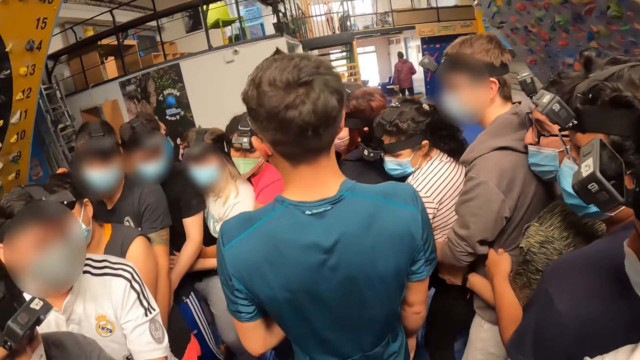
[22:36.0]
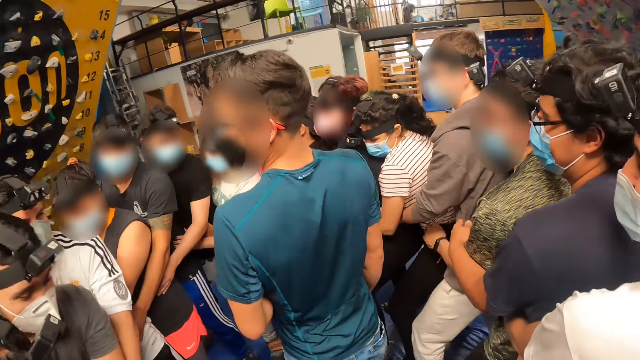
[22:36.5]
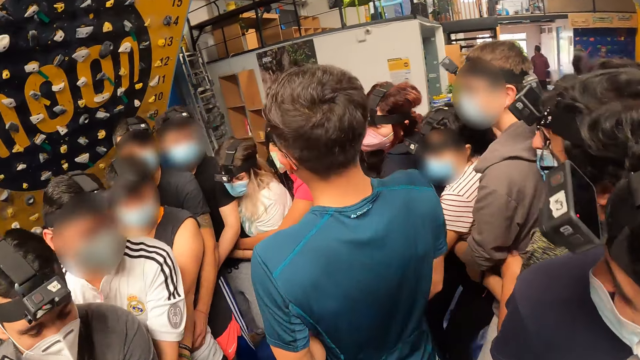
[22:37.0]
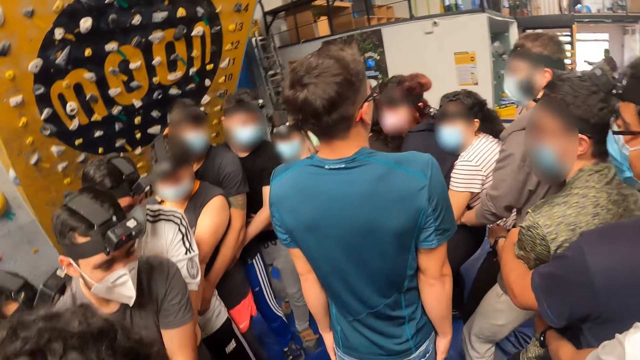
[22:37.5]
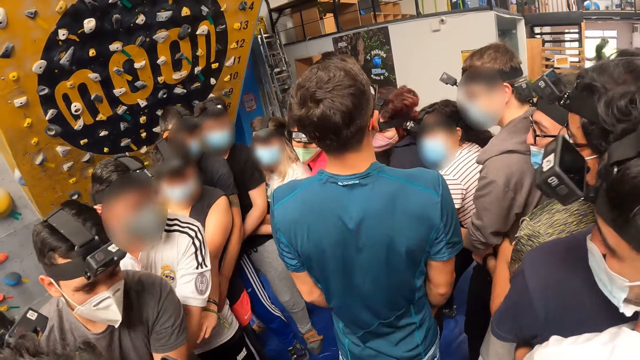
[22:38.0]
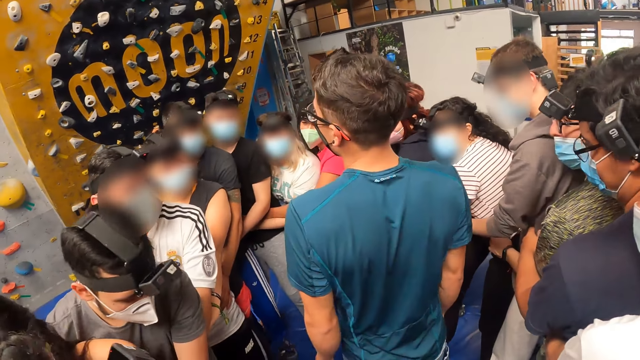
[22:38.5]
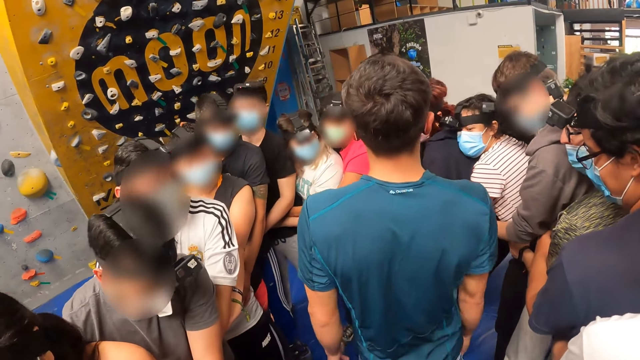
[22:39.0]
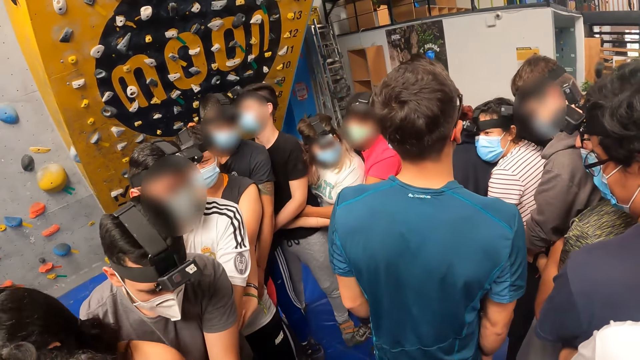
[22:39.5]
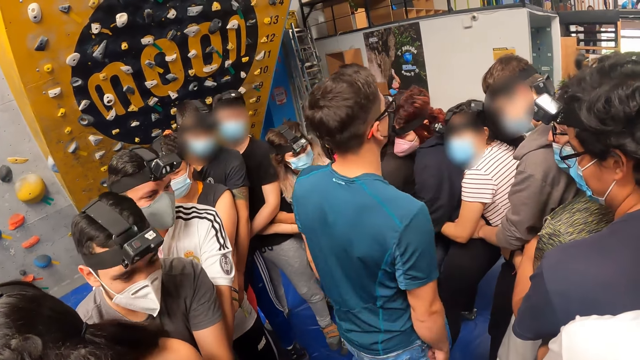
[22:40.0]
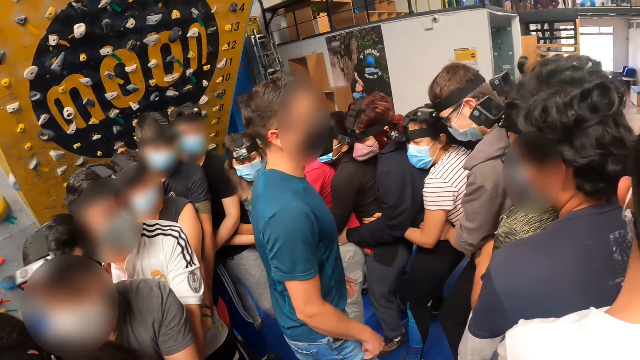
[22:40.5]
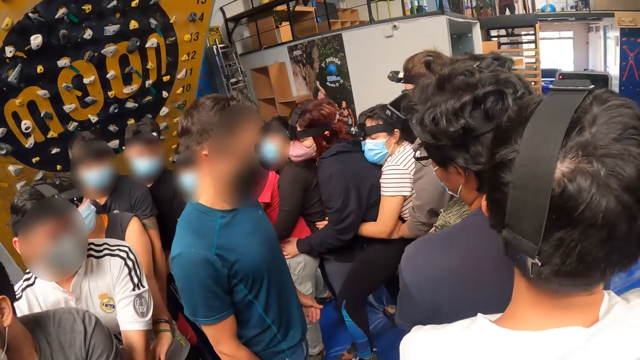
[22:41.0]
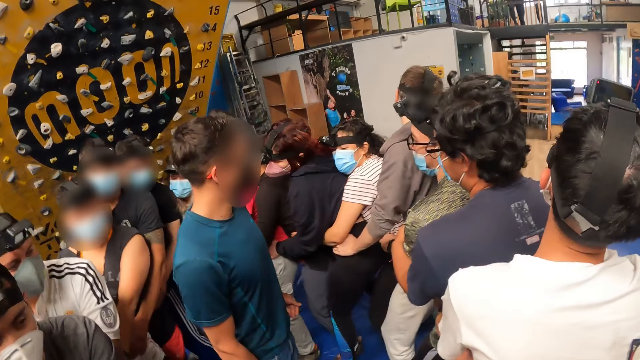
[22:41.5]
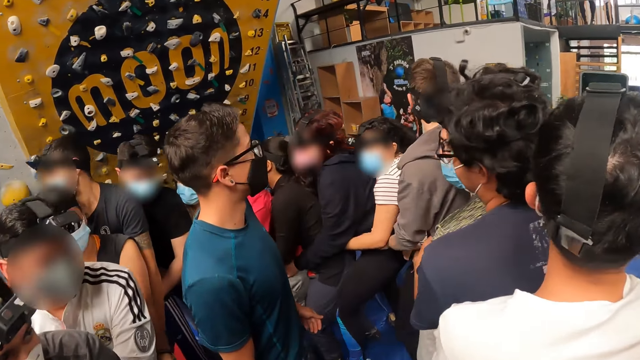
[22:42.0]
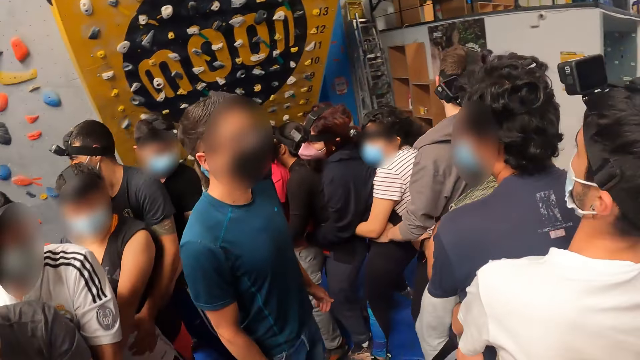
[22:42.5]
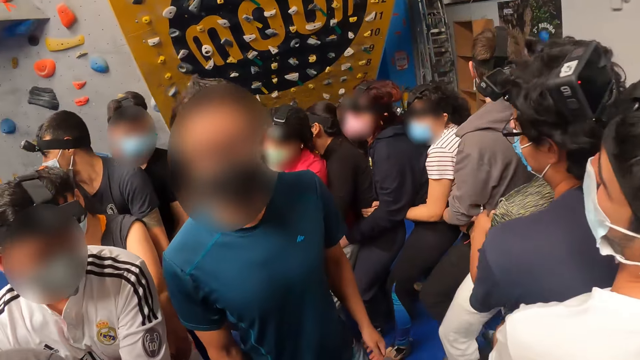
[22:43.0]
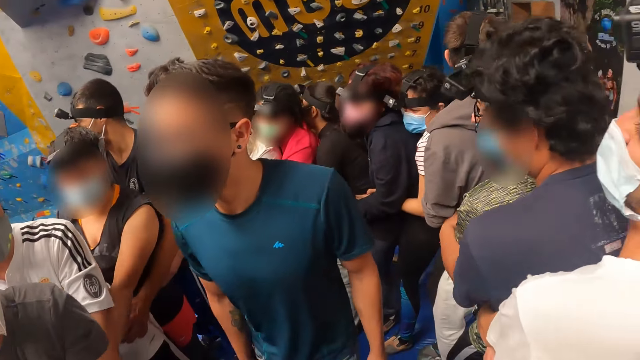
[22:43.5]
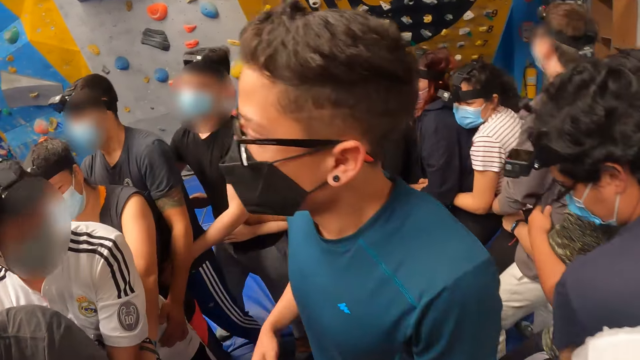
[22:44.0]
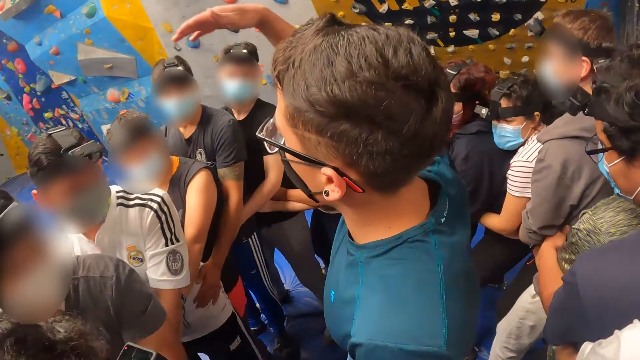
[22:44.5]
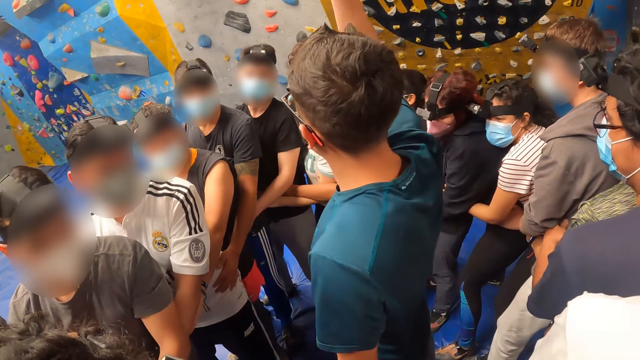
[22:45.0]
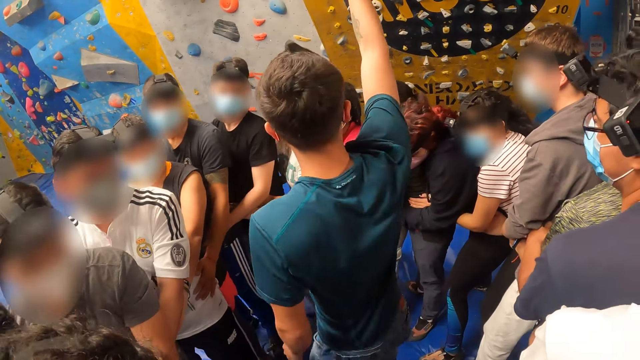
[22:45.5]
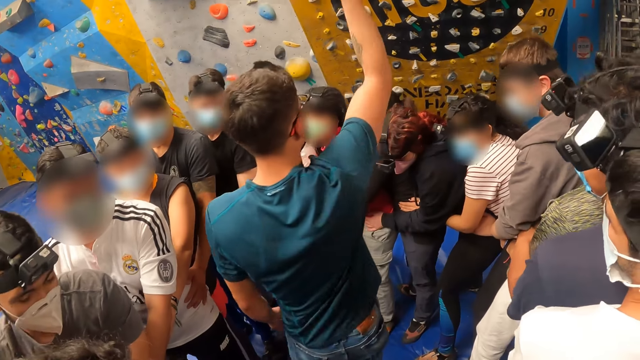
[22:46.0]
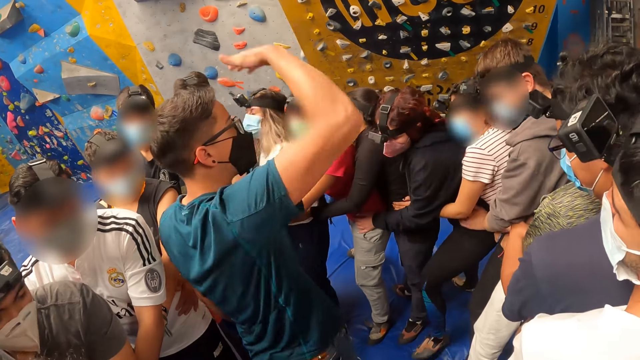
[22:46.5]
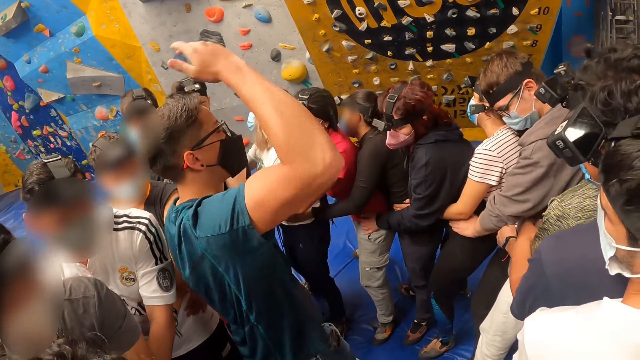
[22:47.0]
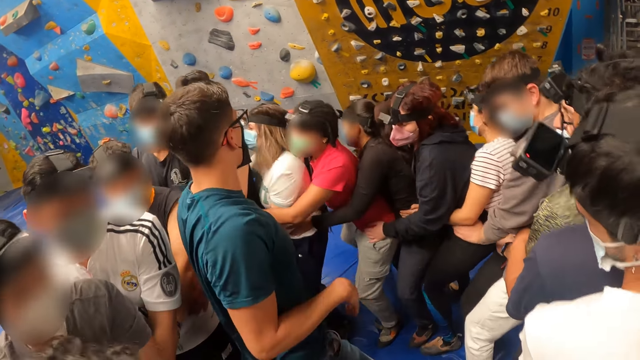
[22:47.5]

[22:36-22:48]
The camera wearer looks around. They walk on the crash pads. They look around.

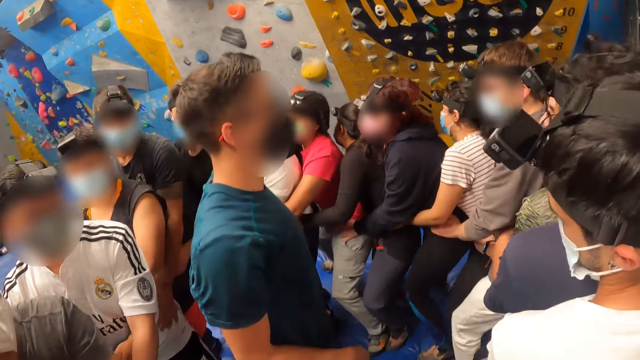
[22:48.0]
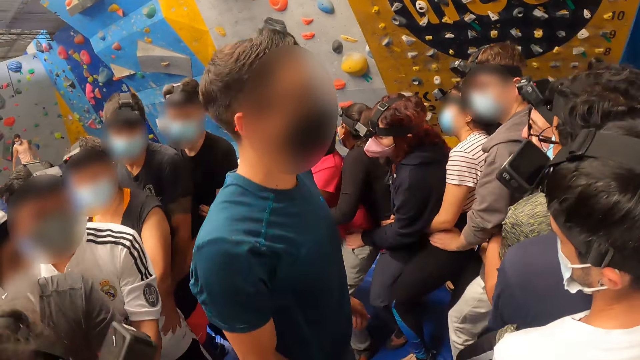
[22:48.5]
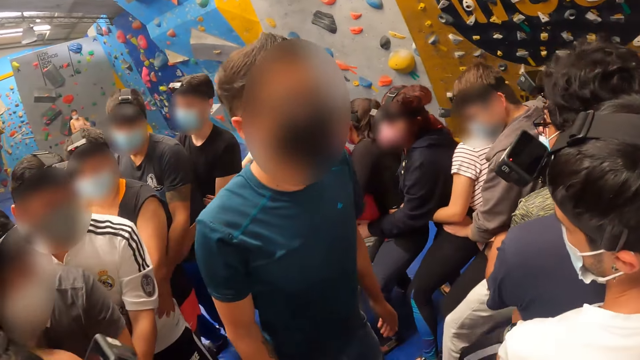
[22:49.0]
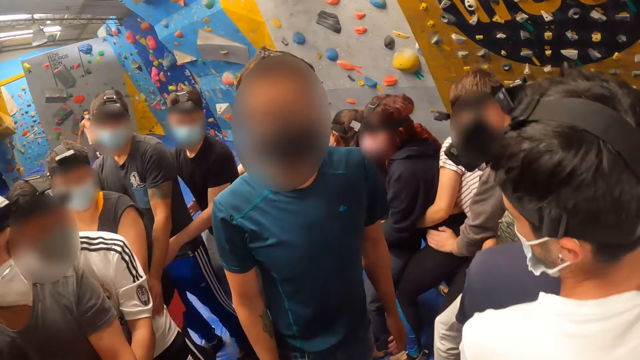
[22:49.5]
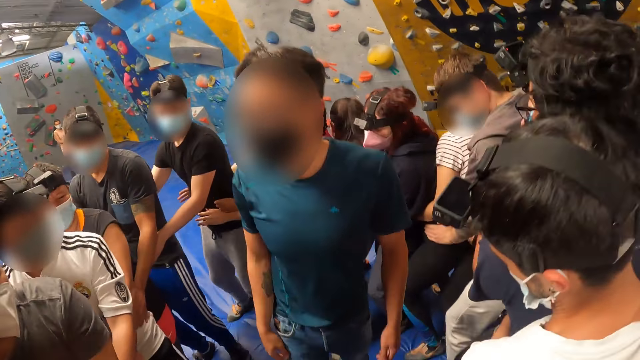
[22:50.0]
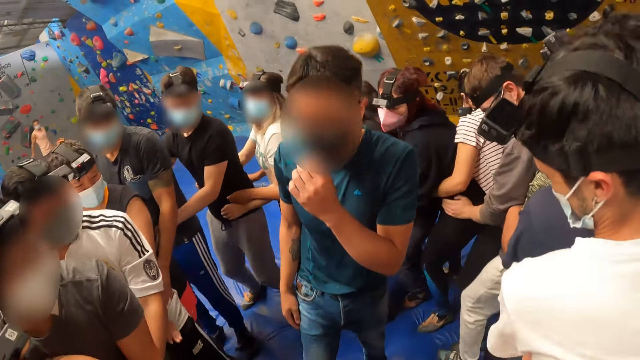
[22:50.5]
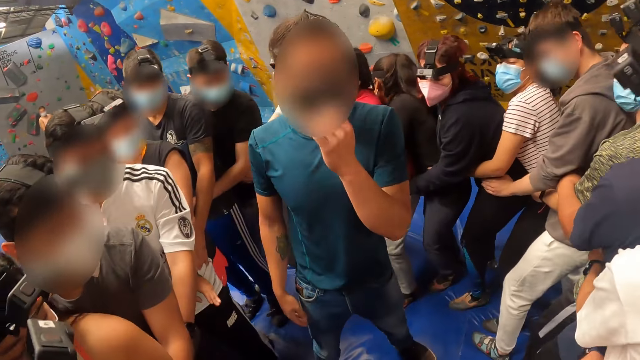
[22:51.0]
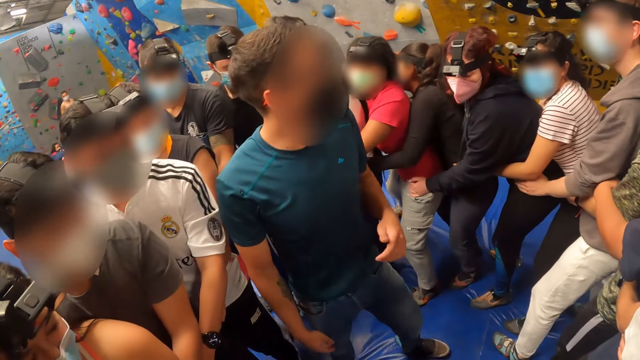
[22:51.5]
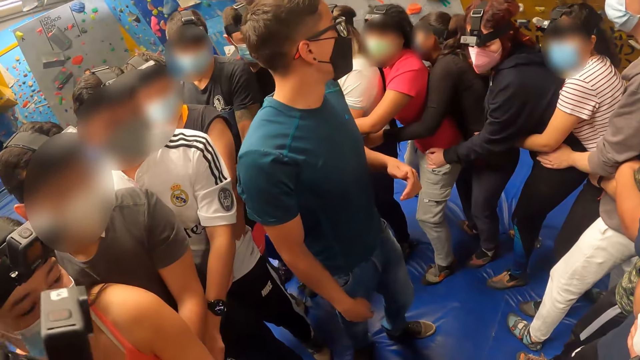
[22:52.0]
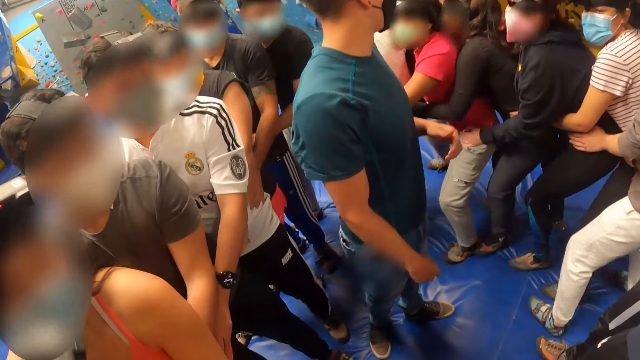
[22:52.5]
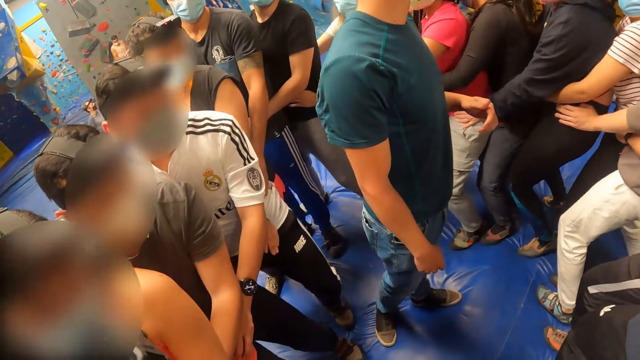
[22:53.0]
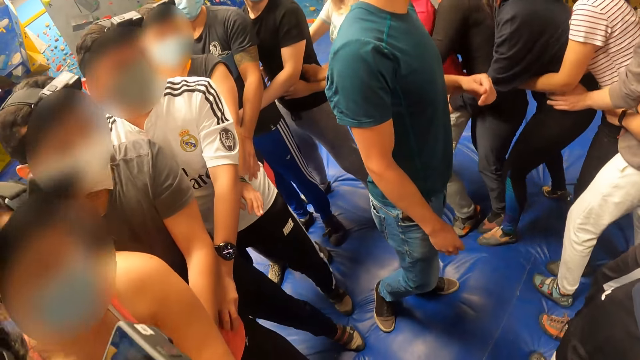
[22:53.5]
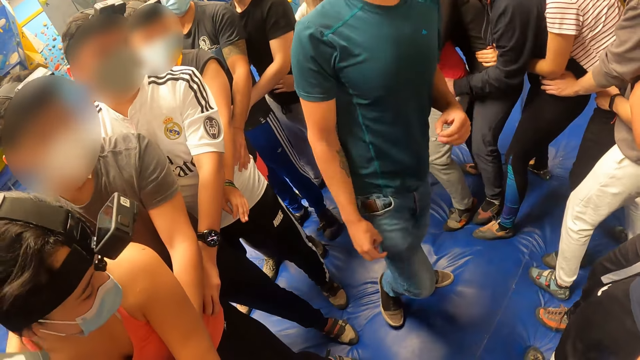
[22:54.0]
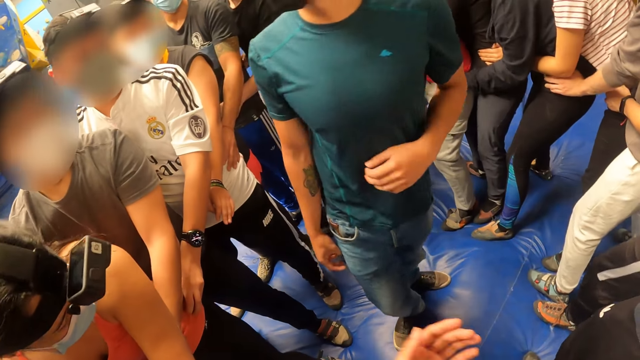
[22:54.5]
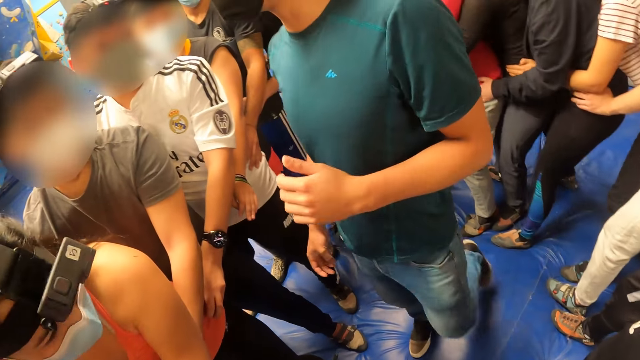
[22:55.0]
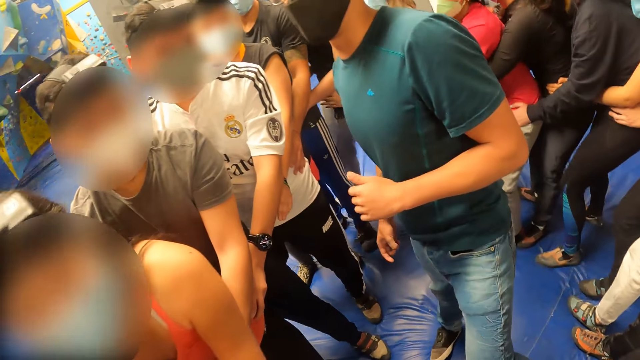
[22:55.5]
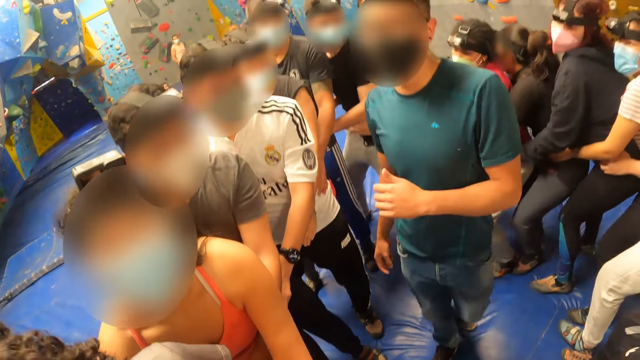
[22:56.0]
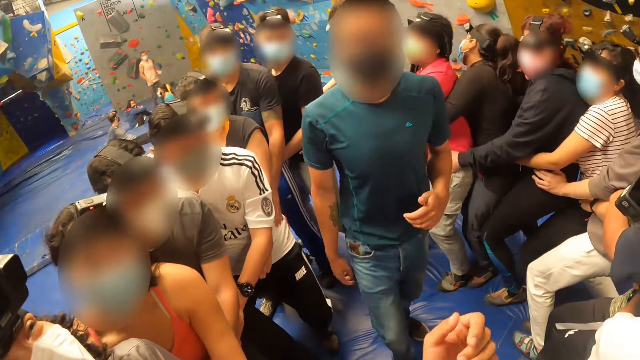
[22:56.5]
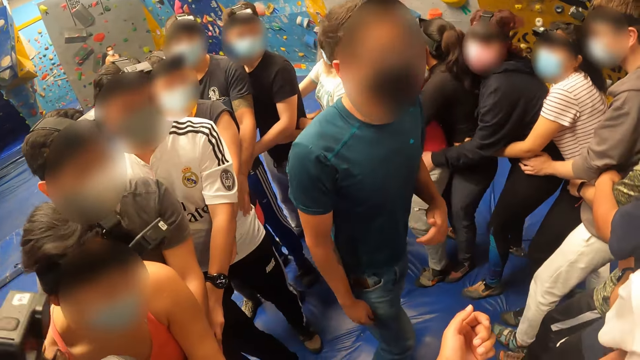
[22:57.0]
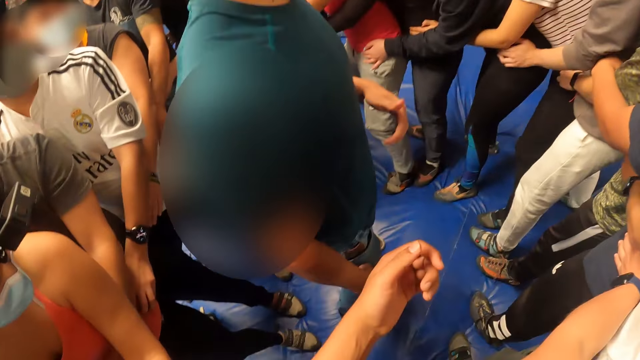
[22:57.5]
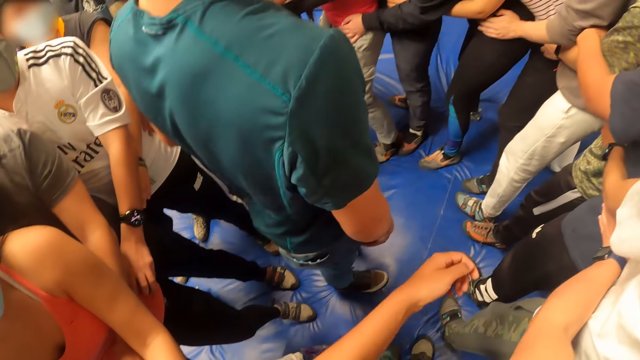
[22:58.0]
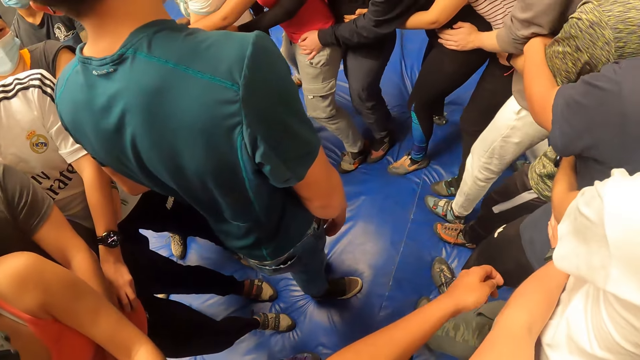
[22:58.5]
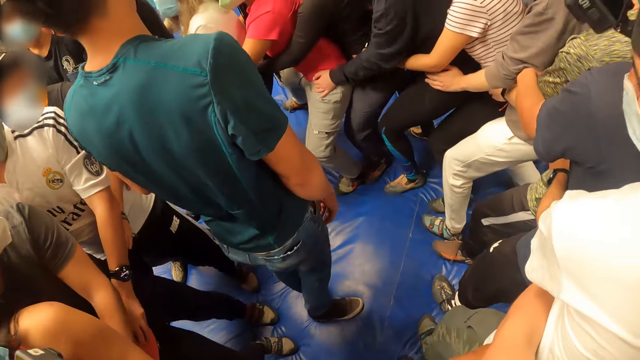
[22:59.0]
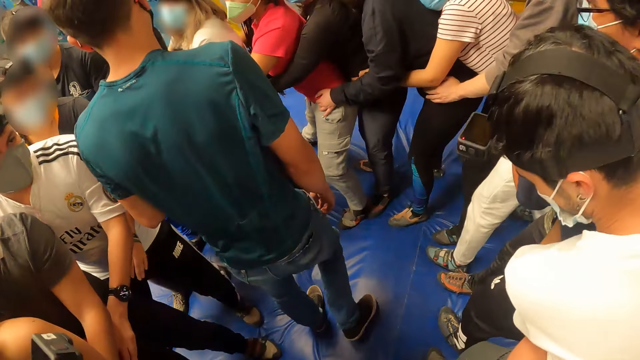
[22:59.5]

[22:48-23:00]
A person jumps up on the landing mat and looks at the camera wearer. A man adjusts a face mask on his face with his left hand. The person looks around. The camera wearer looks at the watch. Another person holds a third person. The camera wearer stretches the left hand.
